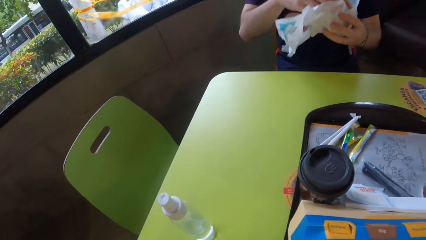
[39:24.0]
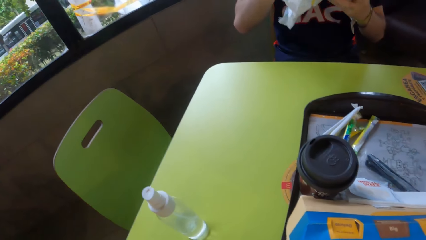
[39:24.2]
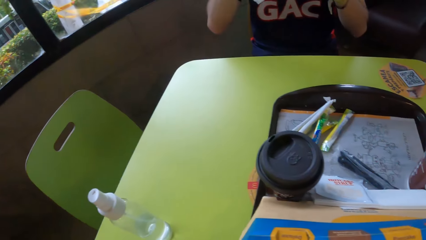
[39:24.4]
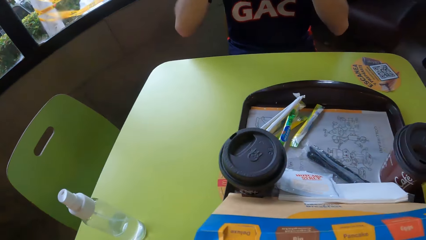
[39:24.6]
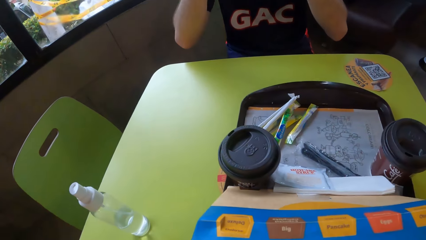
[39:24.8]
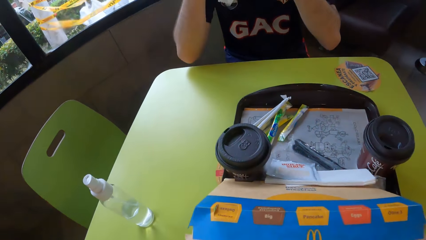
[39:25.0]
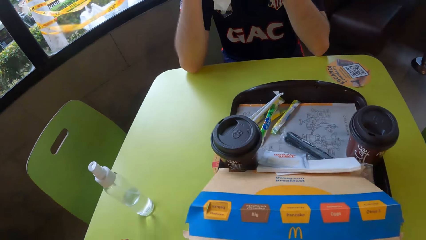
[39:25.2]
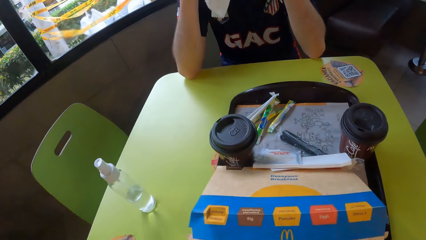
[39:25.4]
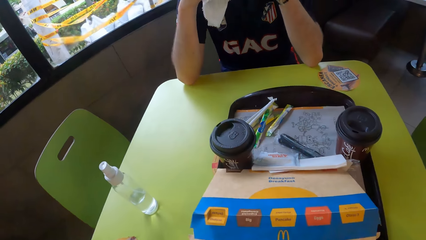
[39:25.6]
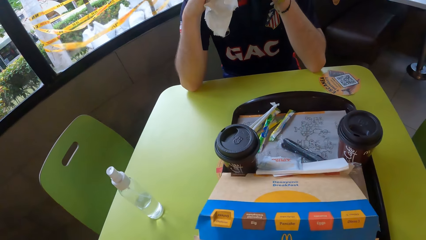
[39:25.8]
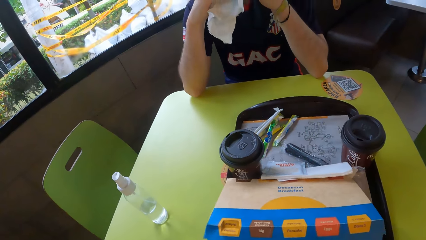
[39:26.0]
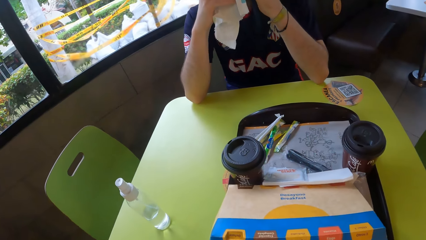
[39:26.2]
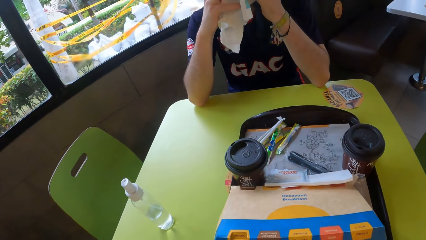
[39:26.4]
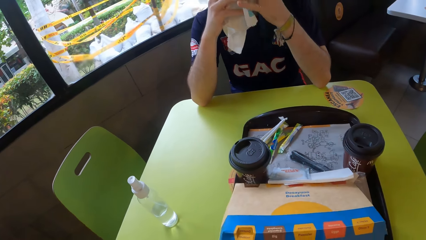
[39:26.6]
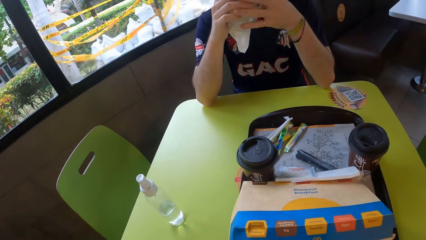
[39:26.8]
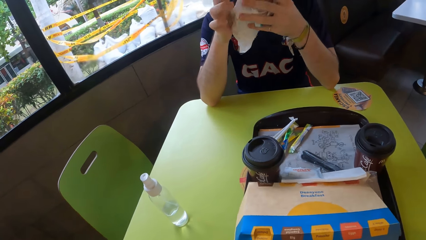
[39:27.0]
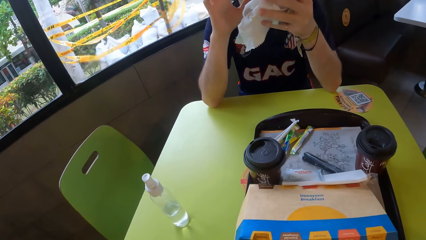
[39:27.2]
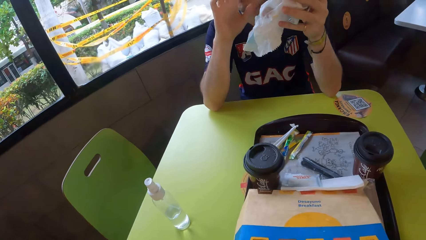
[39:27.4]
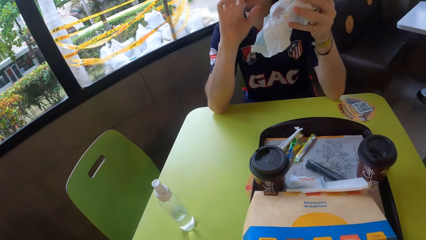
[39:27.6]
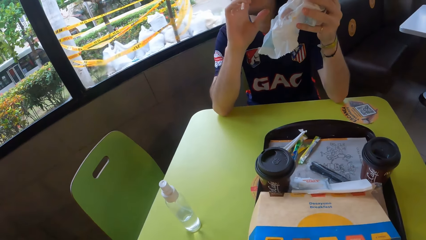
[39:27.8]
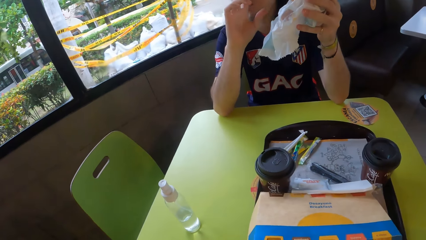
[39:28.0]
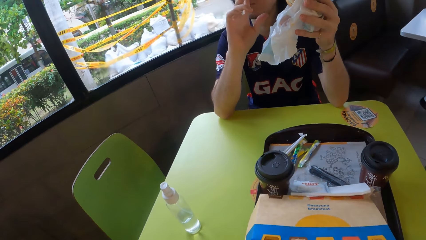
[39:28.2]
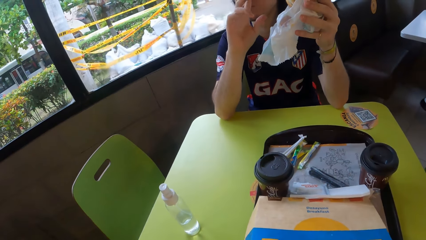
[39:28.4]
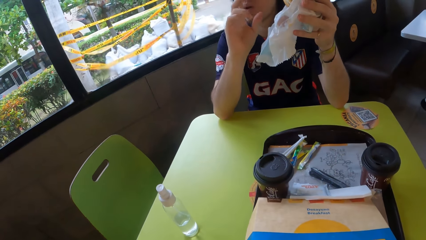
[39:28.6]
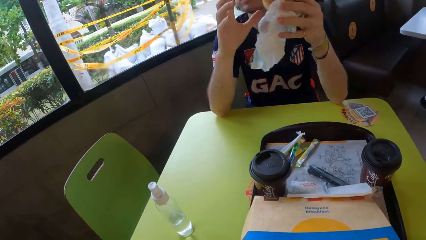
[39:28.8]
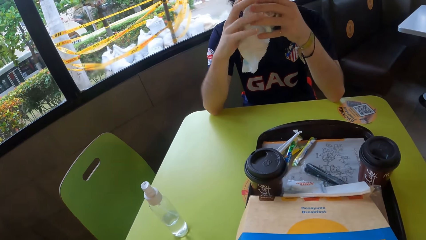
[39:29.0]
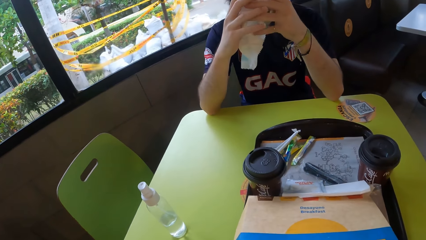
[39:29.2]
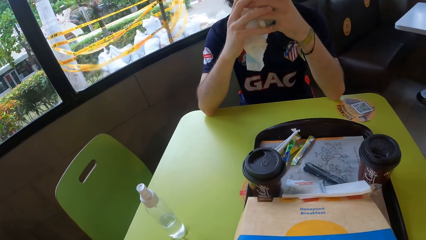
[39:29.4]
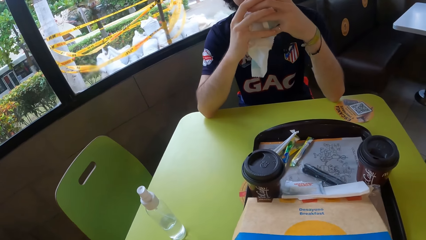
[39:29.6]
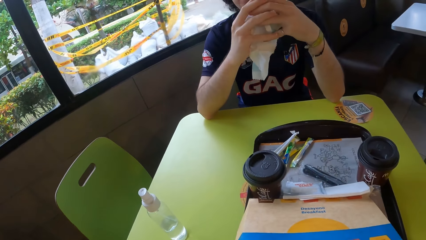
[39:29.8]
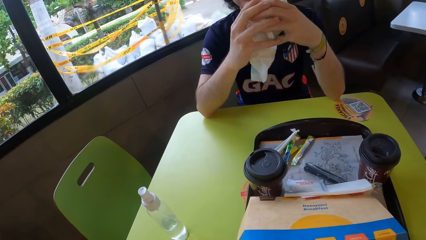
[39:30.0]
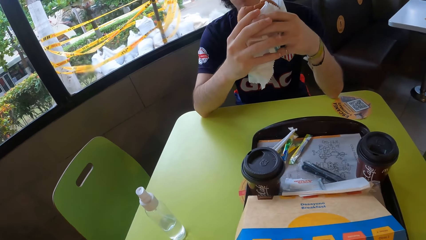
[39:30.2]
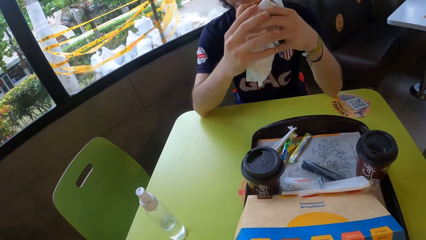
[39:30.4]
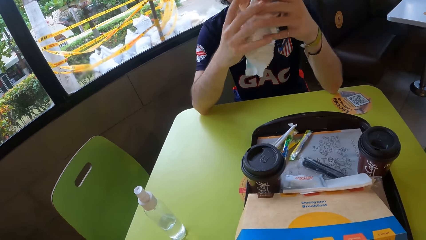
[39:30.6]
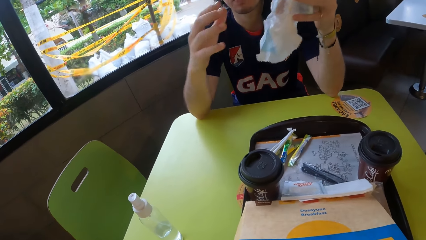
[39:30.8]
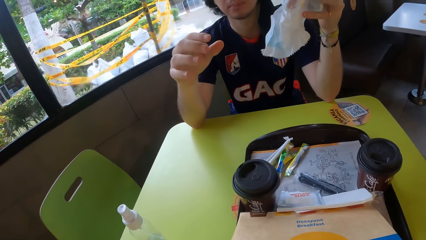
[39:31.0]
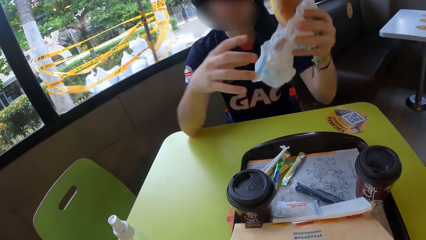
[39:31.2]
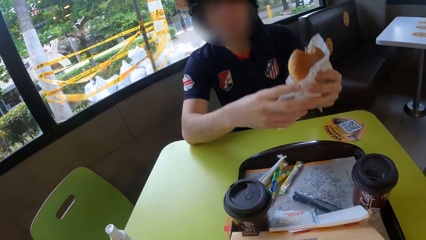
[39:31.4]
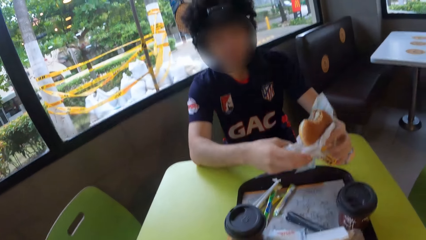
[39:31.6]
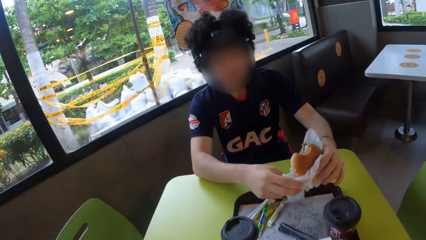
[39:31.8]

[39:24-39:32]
A man eats a snack.

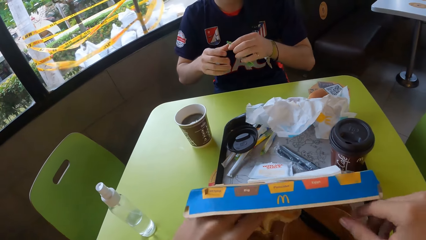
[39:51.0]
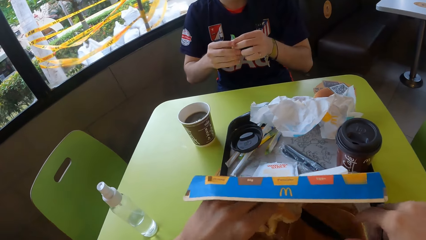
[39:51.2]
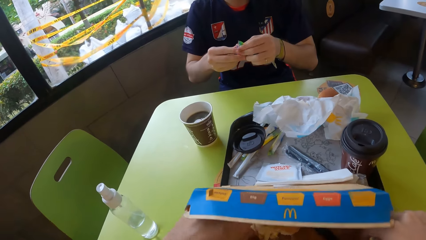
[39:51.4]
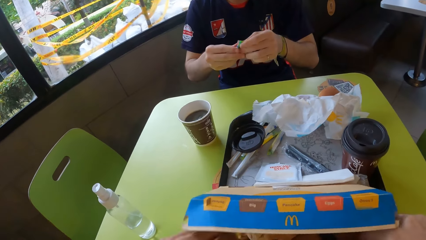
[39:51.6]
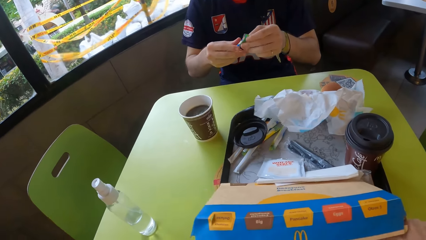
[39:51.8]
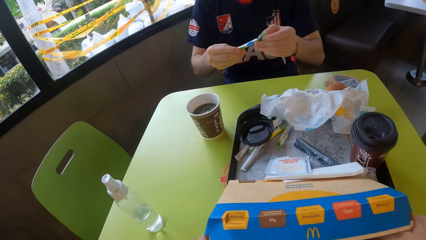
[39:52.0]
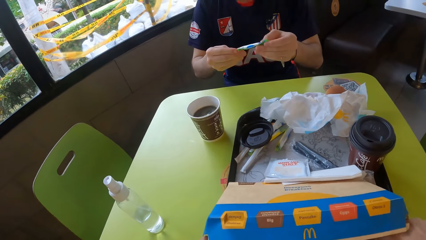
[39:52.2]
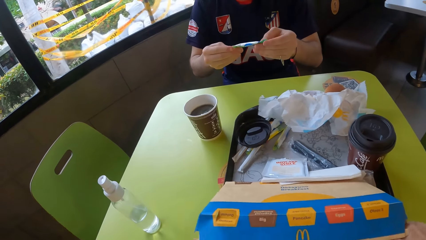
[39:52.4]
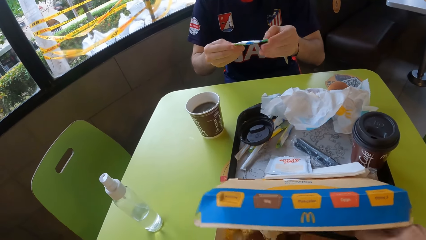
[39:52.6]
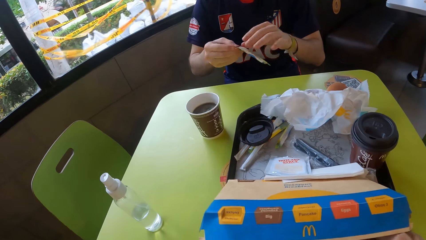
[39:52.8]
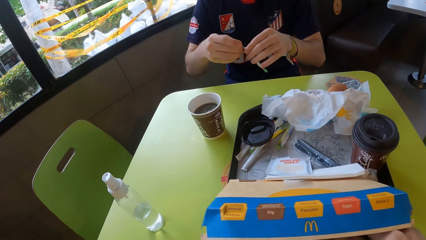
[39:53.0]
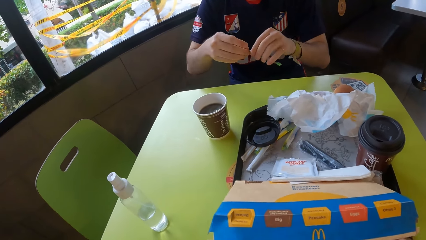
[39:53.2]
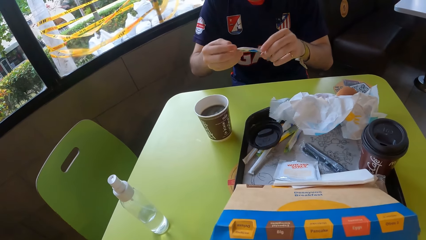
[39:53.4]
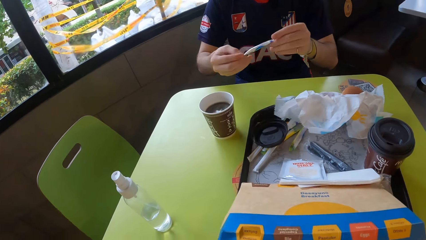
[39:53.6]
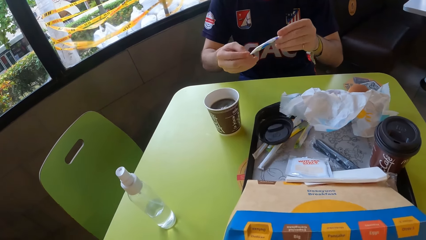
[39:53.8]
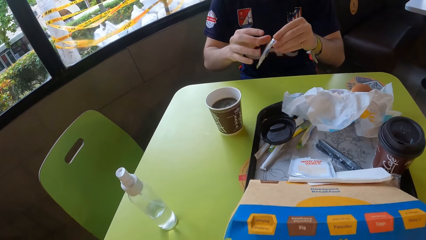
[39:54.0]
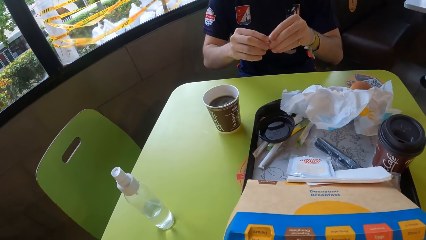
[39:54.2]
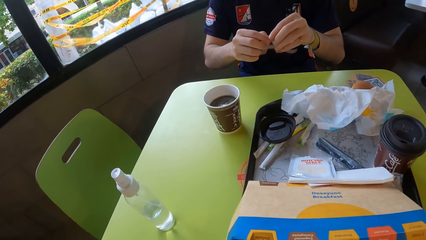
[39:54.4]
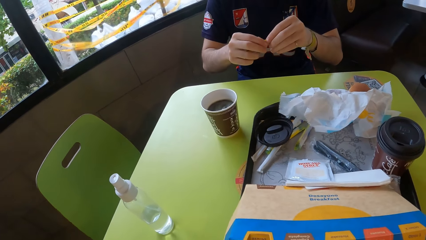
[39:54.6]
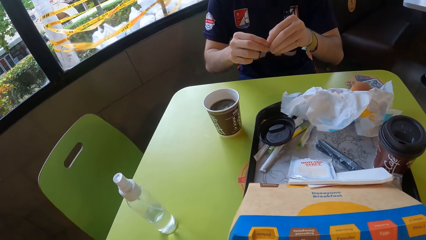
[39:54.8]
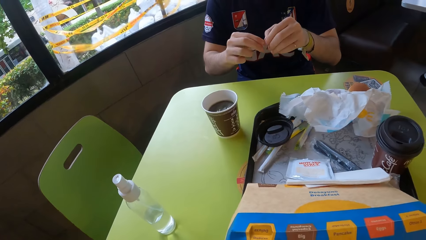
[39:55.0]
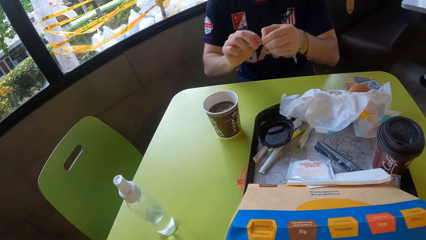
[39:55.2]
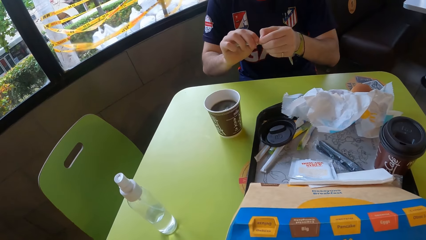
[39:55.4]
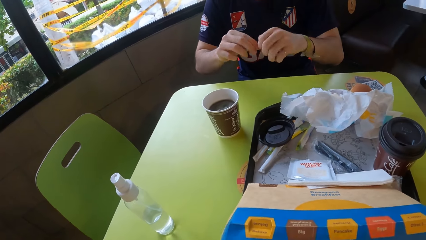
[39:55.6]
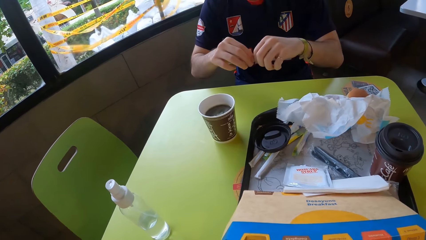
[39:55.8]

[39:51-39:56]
The camera wearer opens a small box. A man opens the sugar.

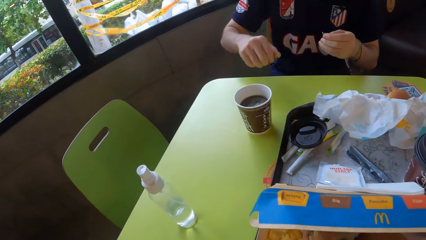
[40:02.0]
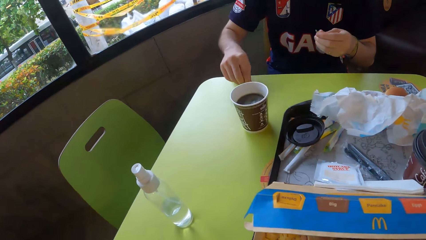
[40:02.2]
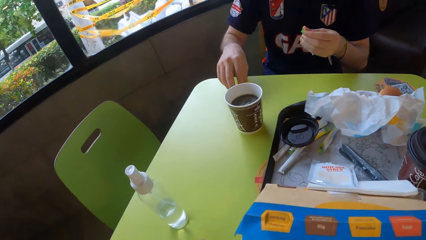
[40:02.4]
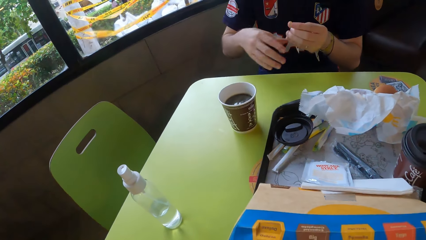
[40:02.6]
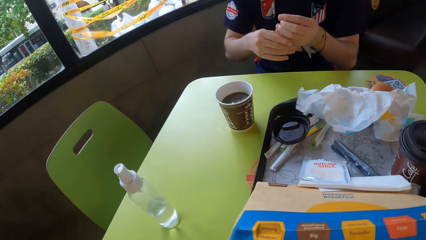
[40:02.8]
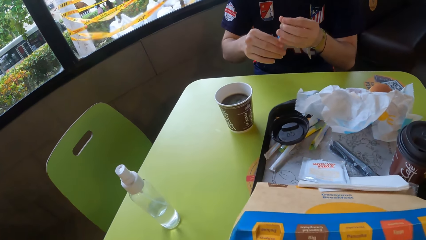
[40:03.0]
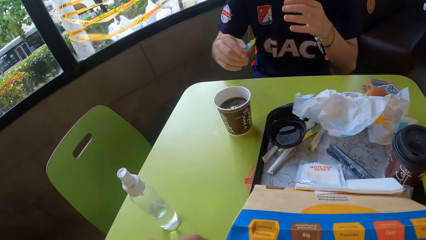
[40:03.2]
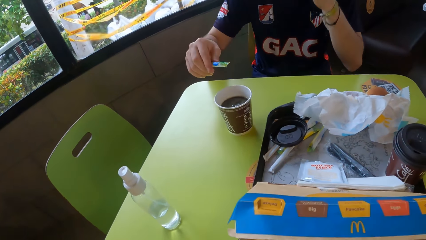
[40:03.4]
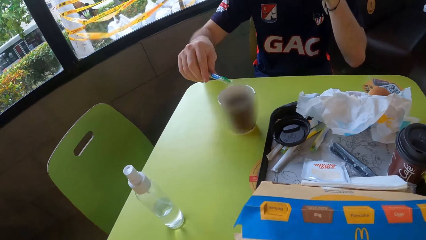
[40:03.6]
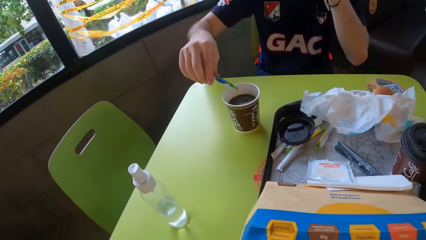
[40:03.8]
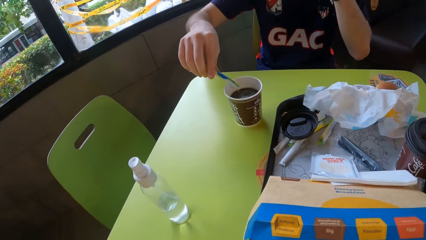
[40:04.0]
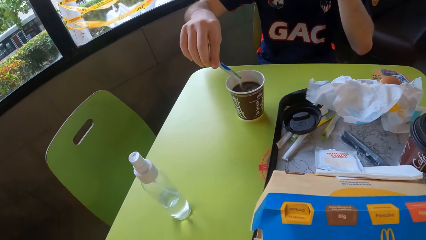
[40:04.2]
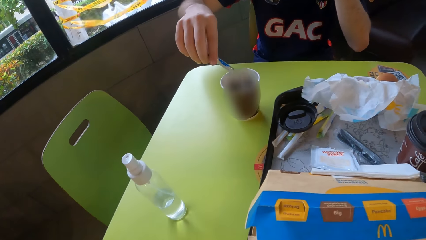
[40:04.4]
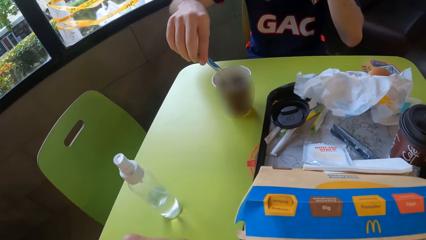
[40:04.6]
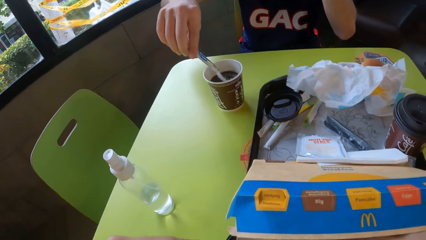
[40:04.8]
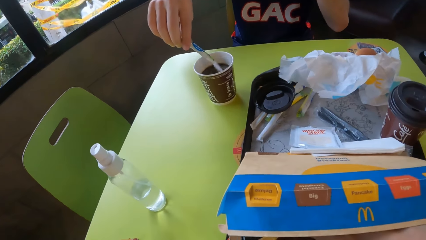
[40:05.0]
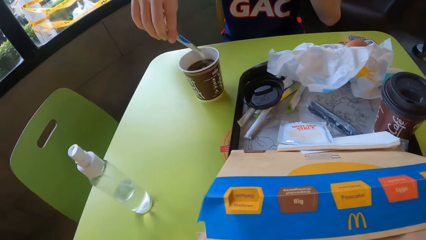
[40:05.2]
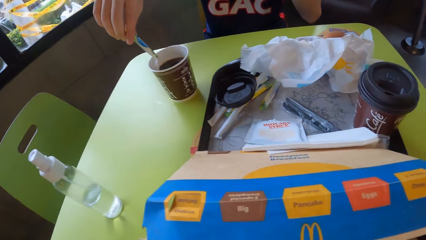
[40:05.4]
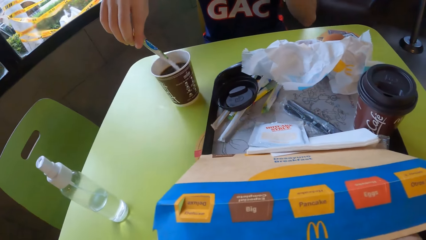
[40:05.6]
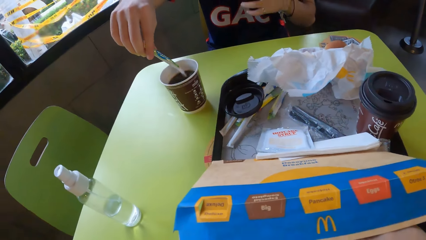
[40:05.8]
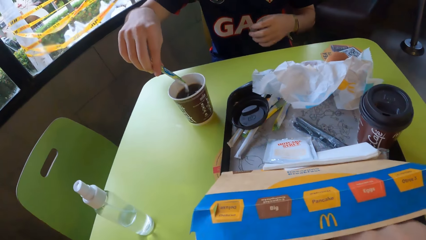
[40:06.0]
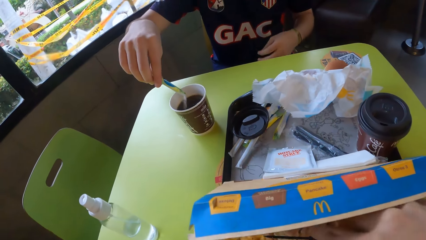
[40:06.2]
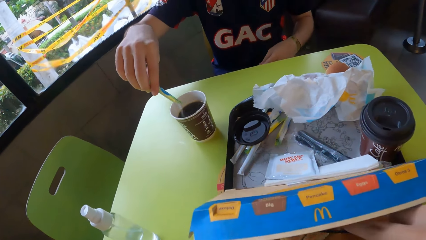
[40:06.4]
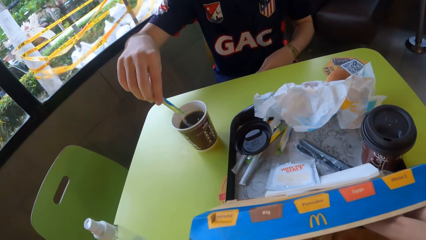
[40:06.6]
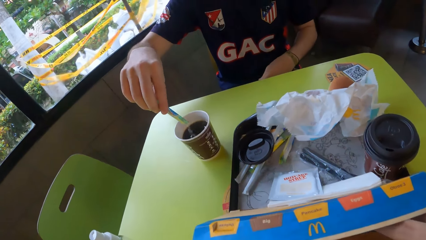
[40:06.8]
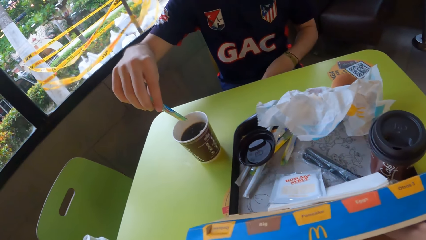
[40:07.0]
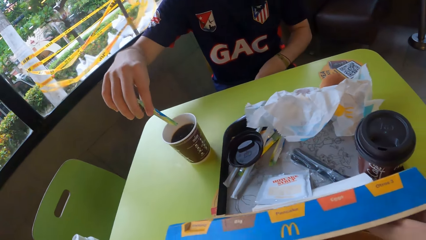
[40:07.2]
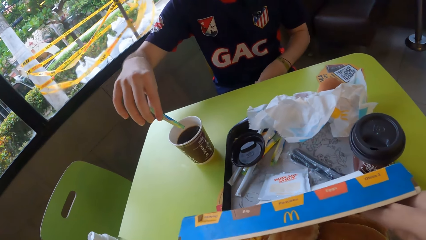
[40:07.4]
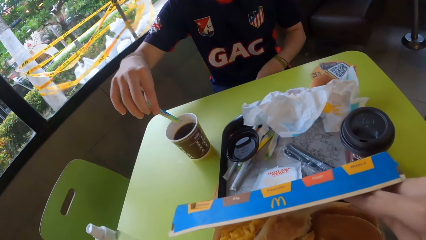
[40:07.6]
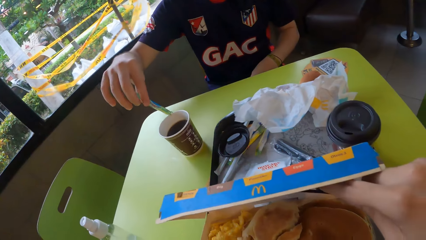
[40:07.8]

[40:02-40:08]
A man adds sugar in the coffee can.
